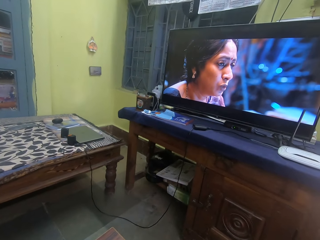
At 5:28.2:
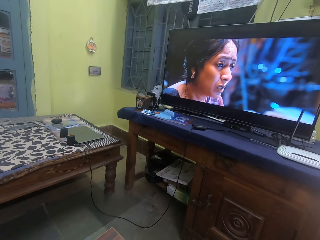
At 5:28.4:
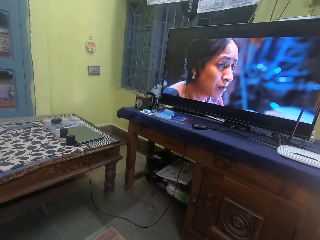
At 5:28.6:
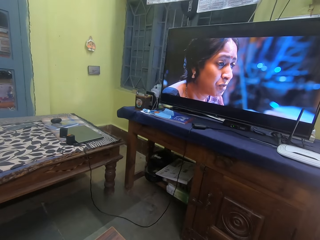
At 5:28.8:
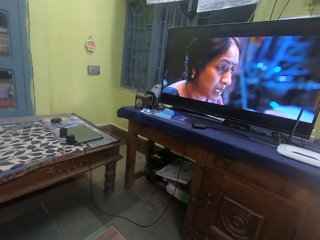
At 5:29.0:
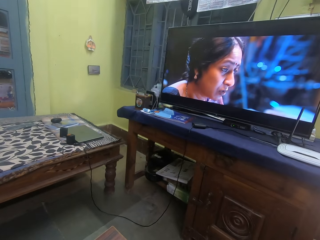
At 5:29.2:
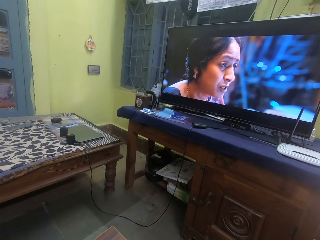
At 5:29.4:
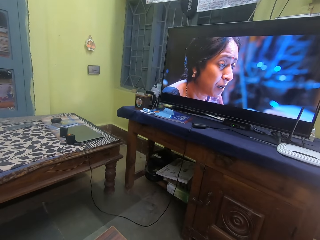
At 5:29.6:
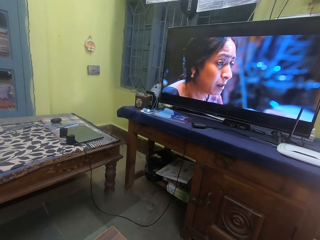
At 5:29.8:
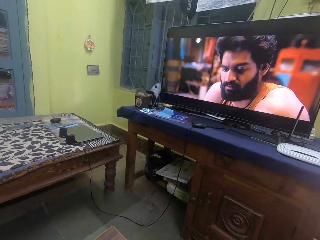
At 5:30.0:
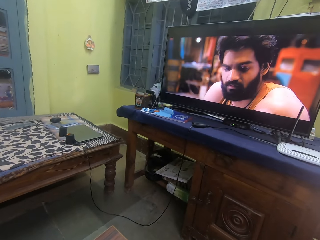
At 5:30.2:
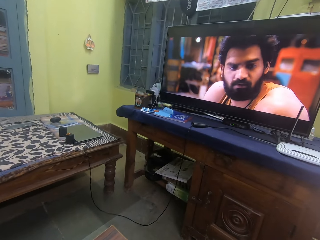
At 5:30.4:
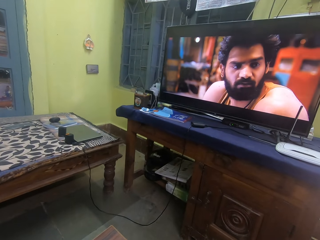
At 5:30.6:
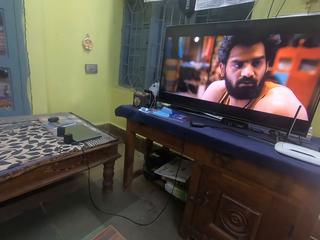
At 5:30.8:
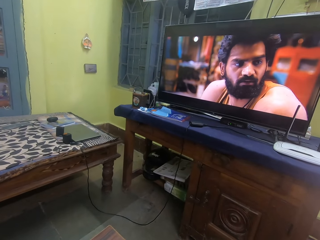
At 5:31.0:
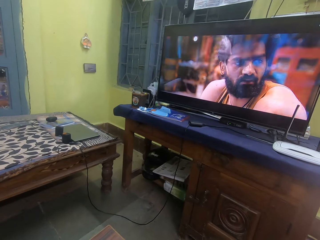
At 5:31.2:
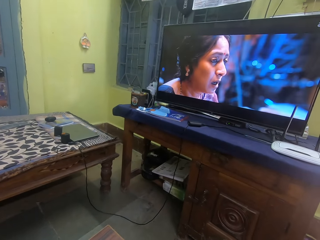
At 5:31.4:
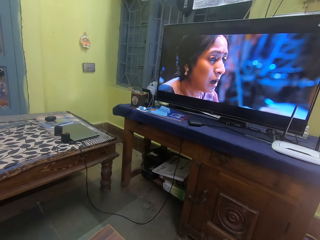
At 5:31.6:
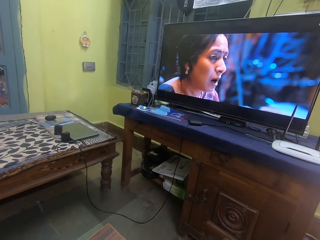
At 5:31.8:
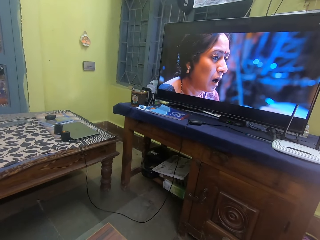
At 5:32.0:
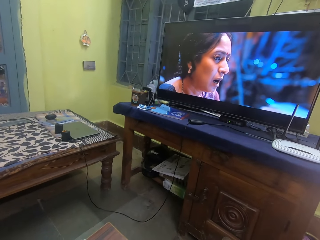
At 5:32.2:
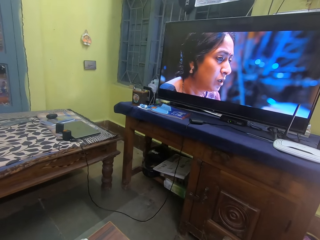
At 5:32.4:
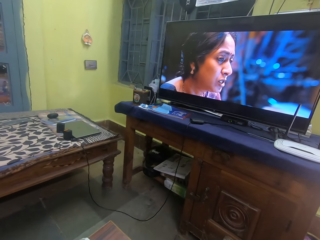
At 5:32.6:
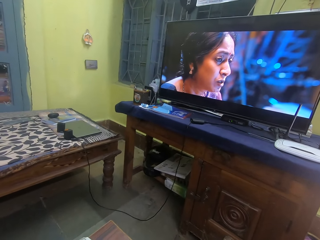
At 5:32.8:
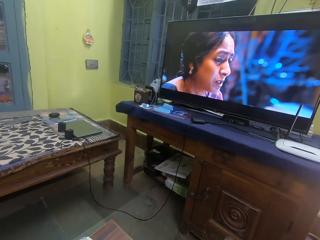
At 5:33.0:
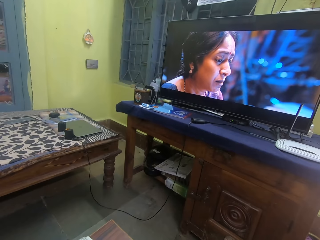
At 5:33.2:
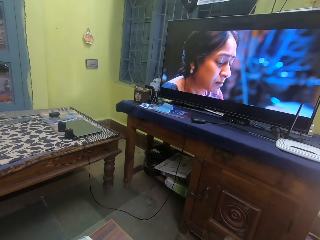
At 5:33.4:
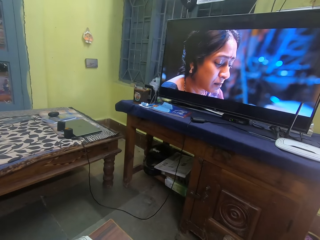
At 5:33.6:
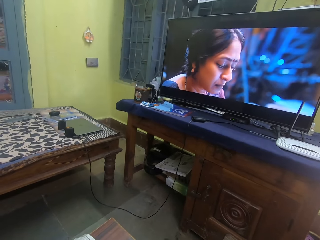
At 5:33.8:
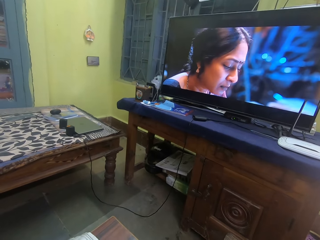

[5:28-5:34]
The camera wearer stares at the television.

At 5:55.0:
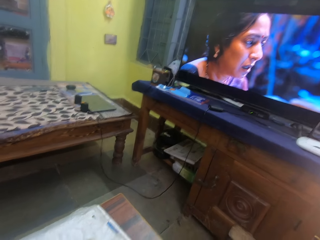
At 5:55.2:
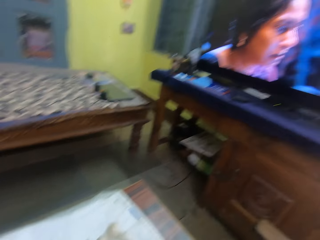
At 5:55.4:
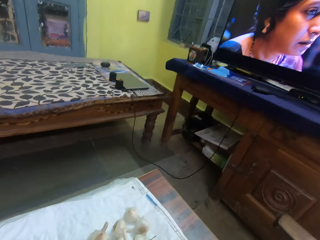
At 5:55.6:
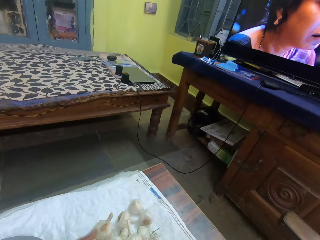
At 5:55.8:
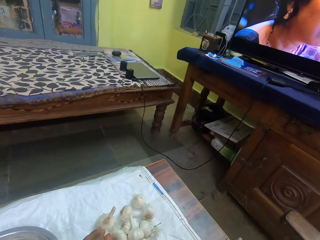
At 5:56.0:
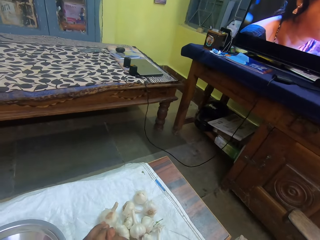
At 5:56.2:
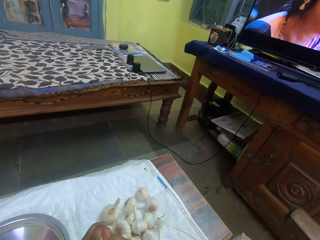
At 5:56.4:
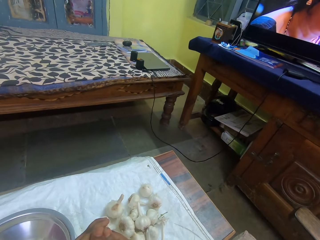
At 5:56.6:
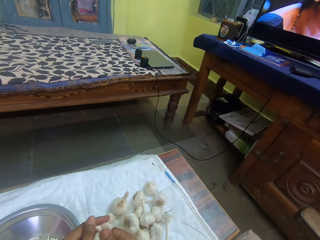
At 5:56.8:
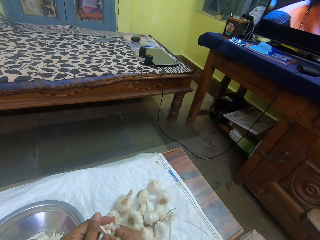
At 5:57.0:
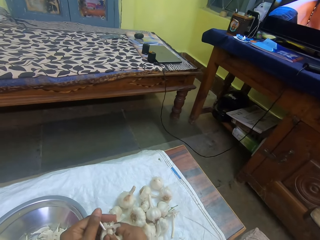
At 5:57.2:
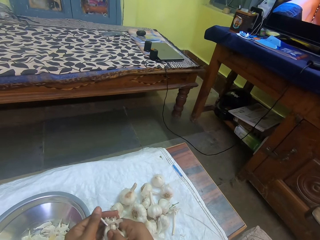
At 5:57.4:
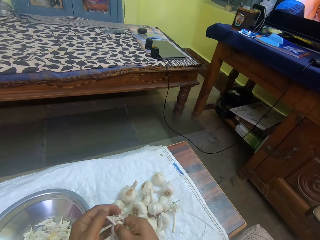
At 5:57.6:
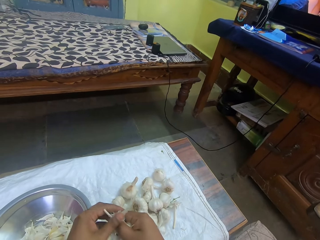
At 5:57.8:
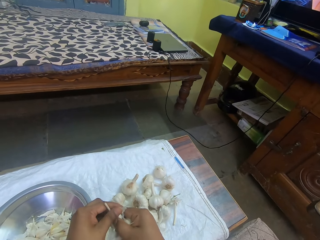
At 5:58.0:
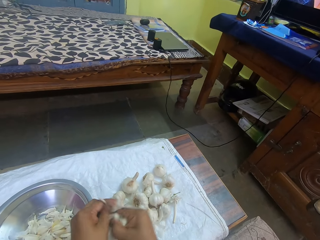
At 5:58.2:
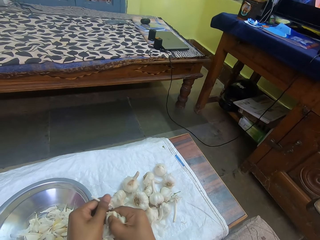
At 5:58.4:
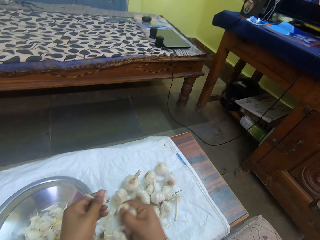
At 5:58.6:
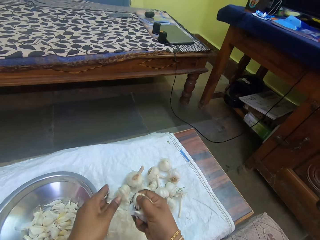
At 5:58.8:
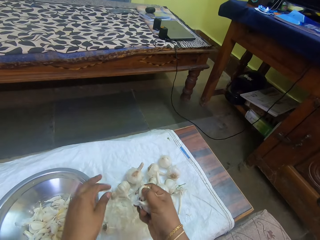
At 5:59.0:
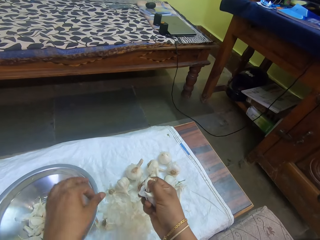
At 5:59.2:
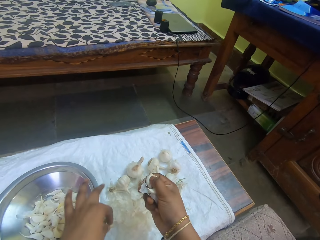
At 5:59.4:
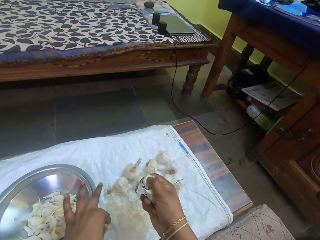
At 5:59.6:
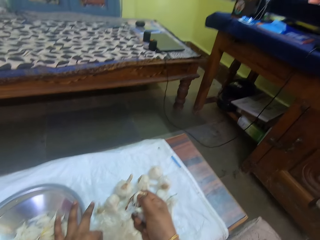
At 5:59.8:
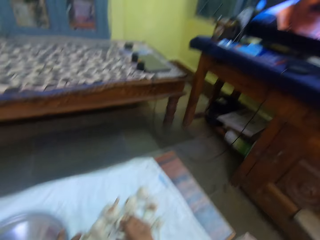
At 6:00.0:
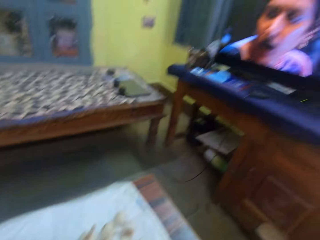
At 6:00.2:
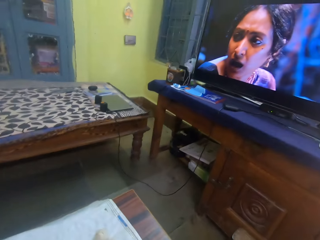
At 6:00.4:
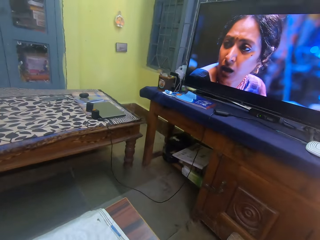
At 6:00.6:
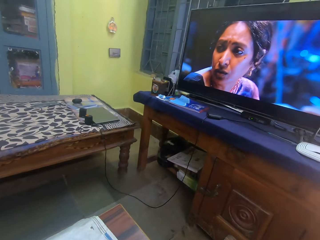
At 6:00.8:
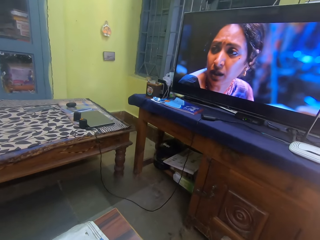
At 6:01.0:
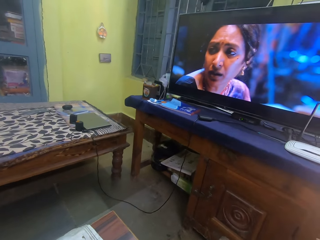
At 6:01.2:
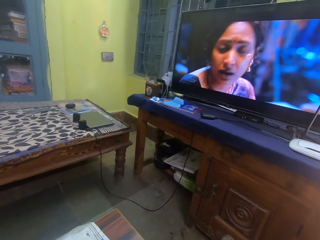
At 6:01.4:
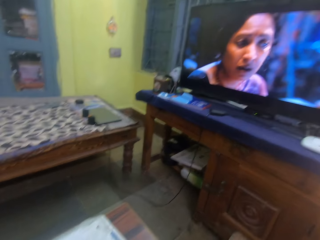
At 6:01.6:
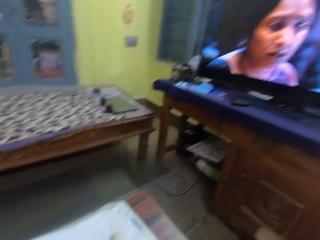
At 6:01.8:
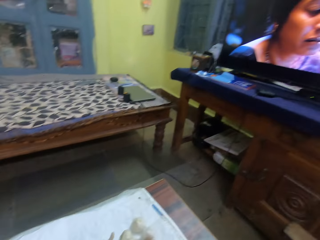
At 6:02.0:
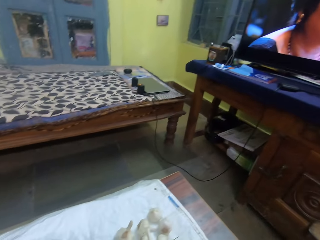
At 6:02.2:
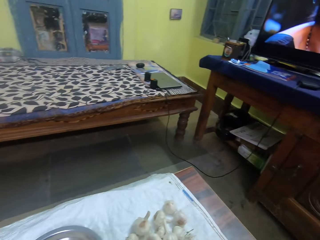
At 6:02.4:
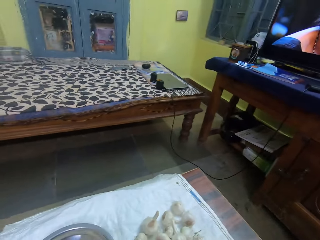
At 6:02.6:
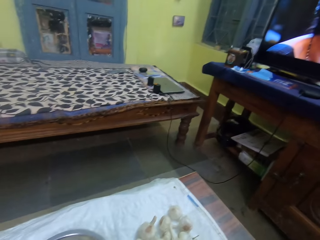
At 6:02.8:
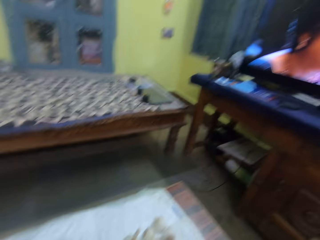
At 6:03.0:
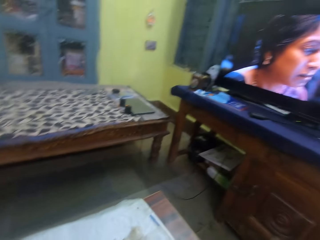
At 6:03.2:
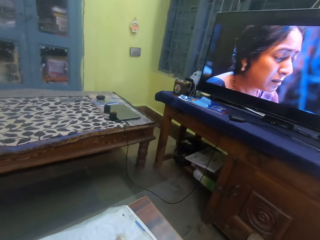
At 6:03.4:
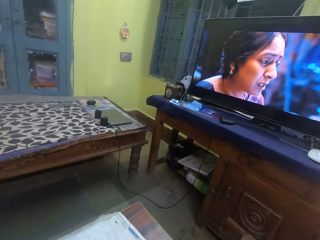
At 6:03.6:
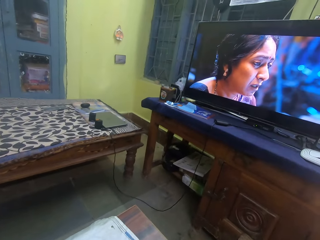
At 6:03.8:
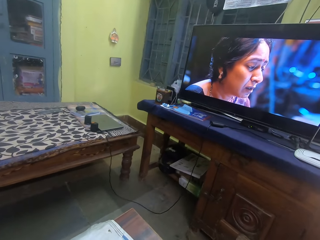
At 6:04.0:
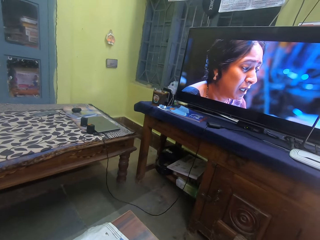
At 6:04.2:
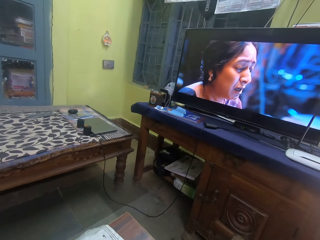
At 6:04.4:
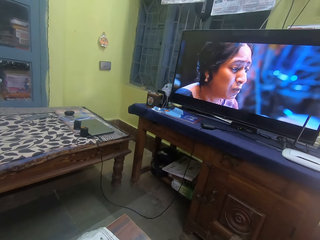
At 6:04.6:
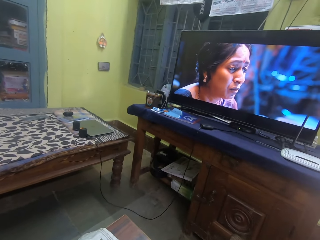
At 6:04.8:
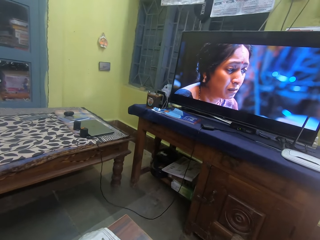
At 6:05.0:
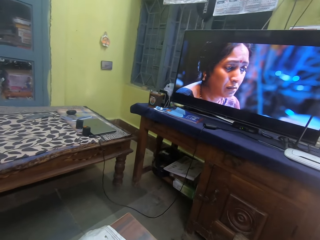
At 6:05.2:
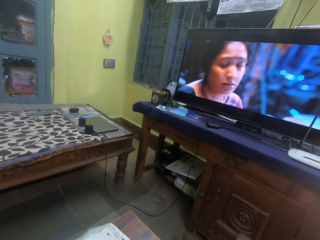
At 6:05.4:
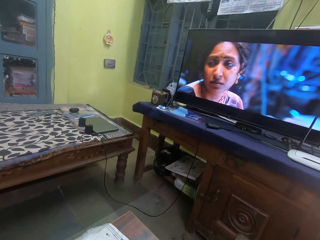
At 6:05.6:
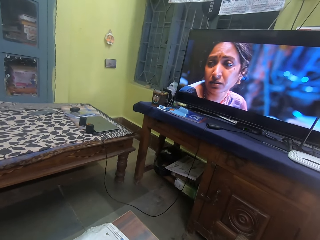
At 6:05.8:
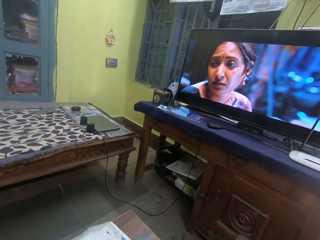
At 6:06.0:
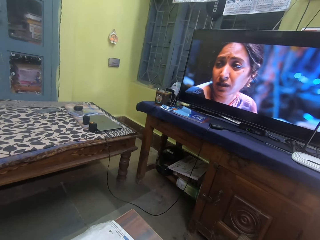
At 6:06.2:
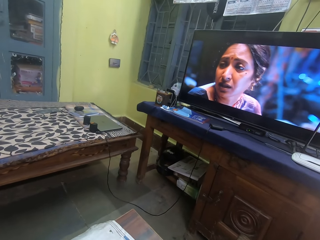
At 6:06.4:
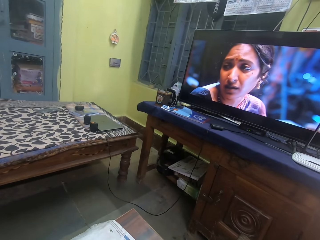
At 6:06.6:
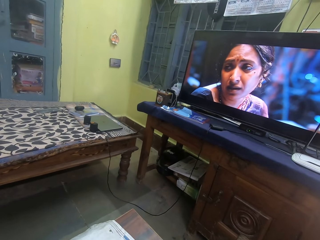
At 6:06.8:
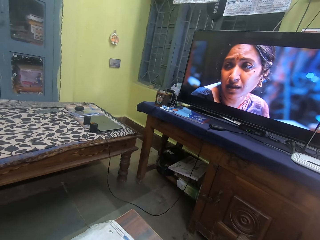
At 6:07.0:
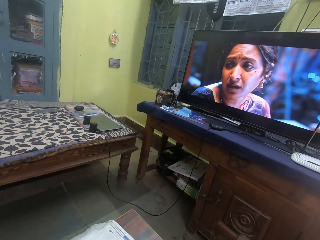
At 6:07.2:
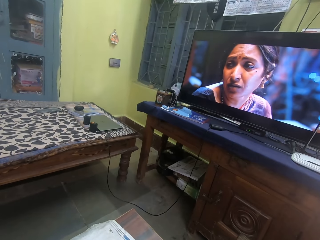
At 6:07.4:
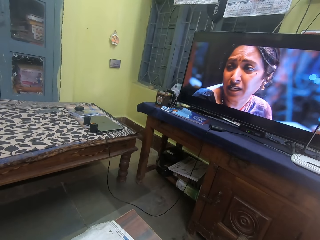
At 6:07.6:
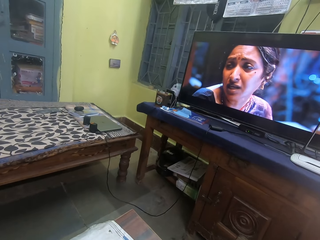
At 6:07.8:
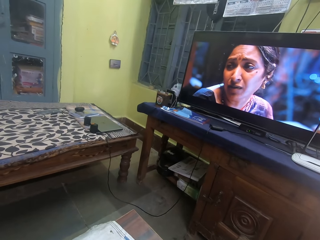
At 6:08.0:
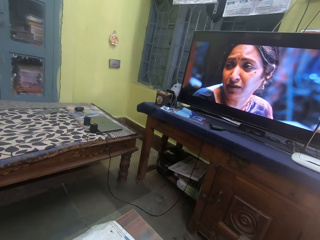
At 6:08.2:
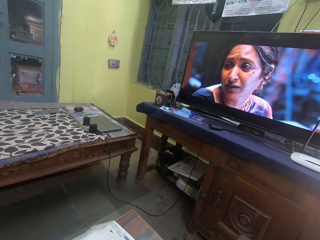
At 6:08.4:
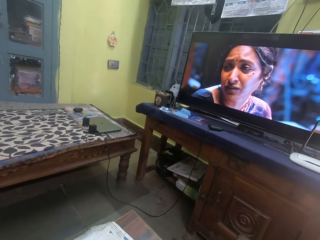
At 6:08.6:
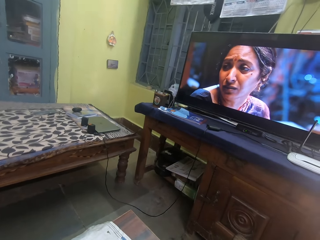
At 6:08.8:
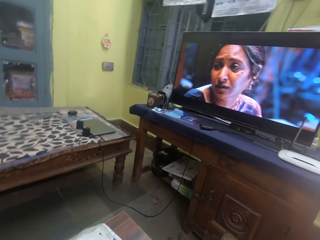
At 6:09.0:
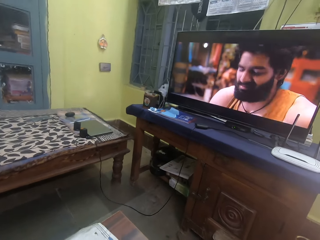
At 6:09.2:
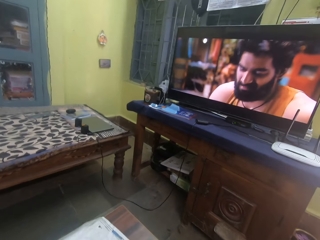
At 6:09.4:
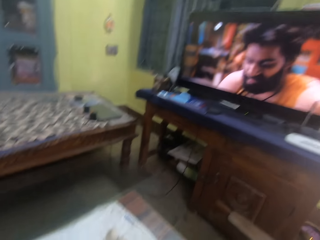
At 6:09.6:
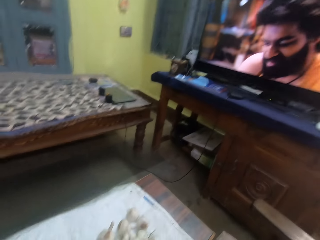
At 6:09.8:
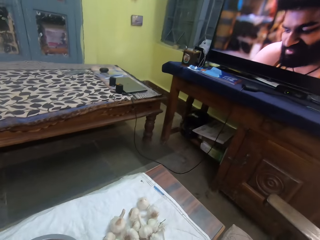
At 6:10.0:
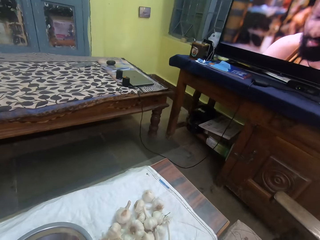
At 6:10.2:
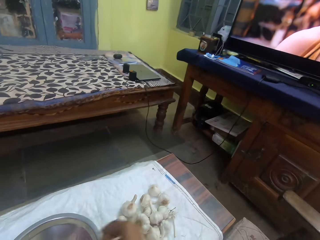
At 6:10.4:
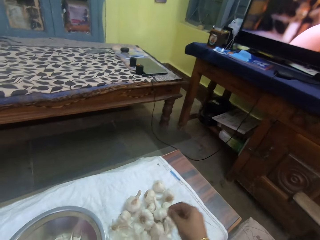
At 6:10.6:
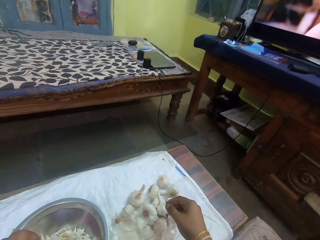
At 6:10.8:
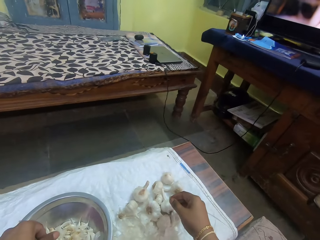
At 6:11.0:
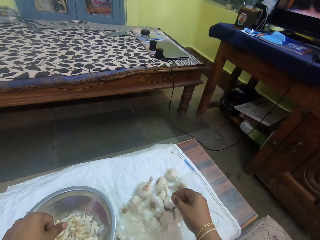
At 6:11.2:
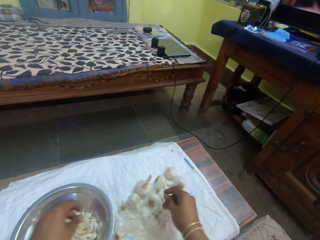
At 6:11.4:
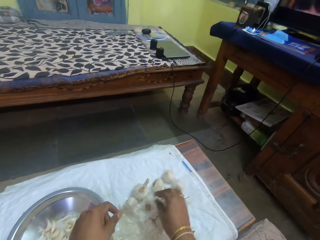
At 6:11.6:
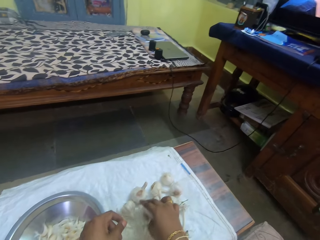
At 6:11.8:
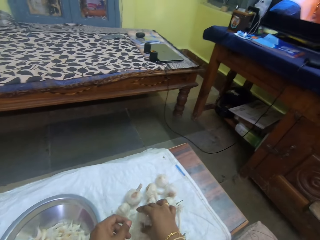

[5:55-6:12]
The camera wearer peels garlic with hands. They drop a garlic peel on a table. They watch a television. They look at the garlic on the table. They watch the television. They look at the garlic on the table. They move a hand.
